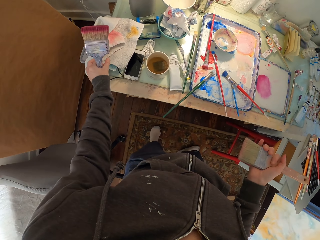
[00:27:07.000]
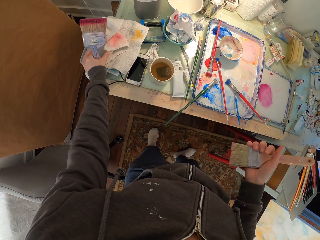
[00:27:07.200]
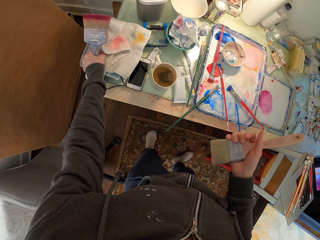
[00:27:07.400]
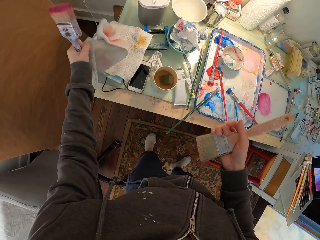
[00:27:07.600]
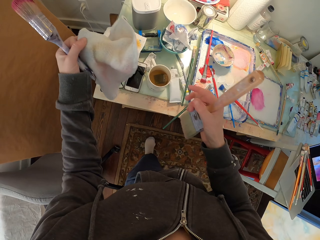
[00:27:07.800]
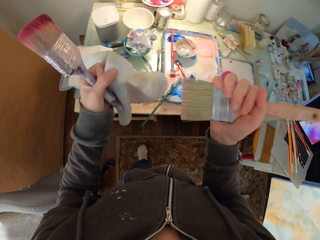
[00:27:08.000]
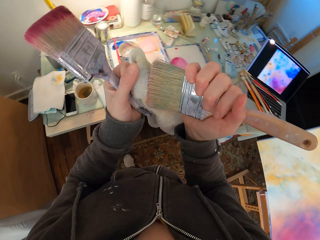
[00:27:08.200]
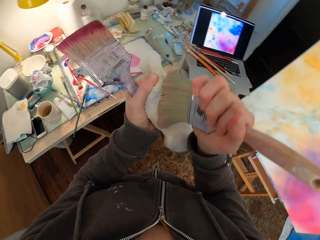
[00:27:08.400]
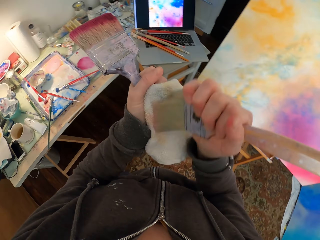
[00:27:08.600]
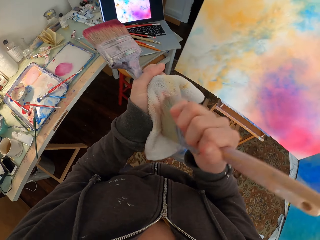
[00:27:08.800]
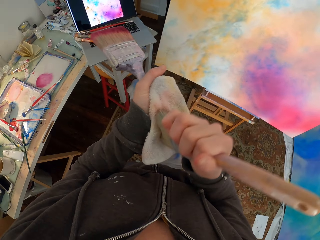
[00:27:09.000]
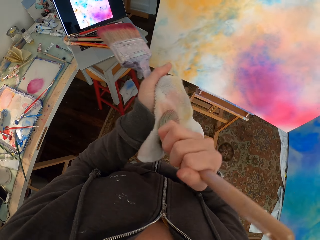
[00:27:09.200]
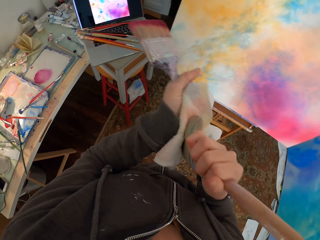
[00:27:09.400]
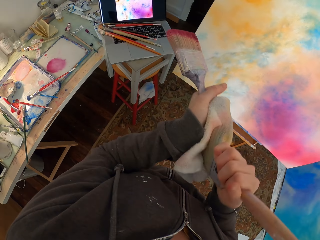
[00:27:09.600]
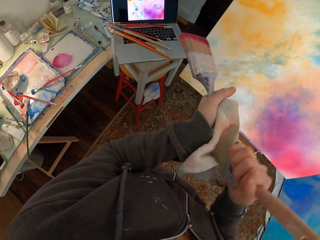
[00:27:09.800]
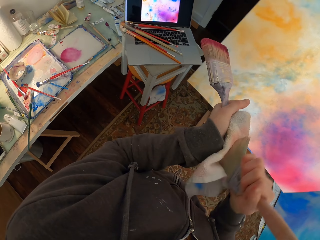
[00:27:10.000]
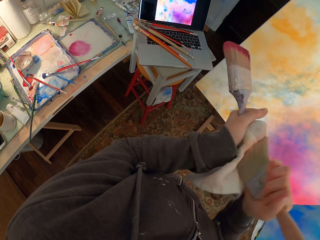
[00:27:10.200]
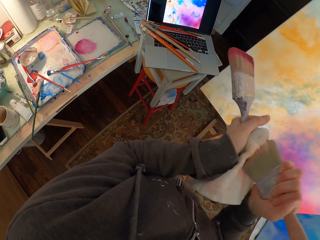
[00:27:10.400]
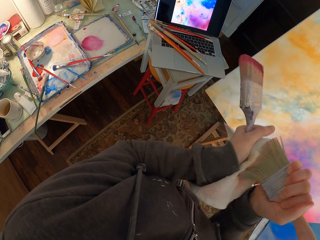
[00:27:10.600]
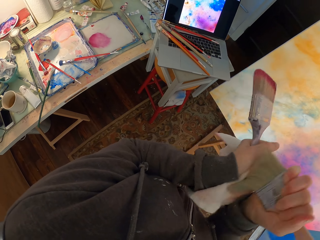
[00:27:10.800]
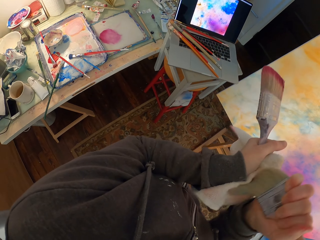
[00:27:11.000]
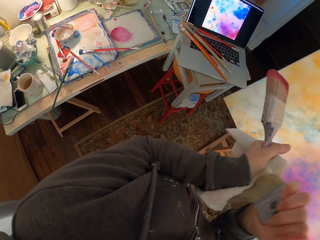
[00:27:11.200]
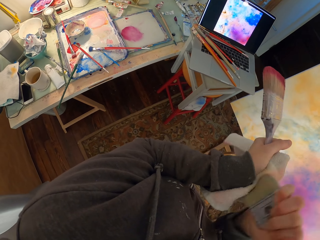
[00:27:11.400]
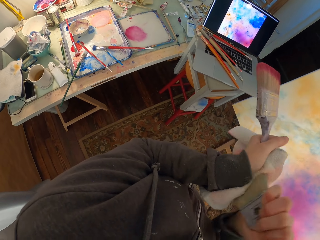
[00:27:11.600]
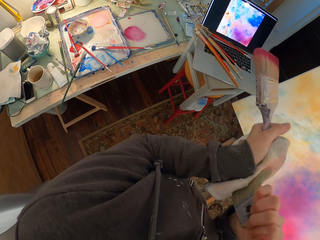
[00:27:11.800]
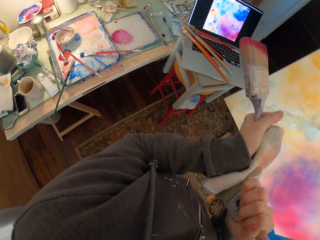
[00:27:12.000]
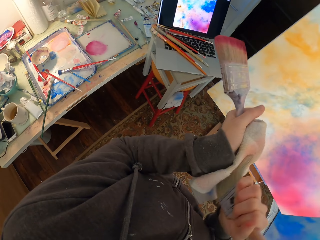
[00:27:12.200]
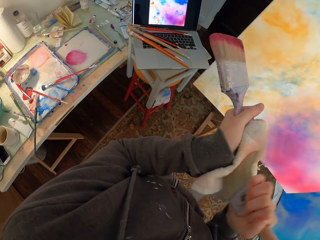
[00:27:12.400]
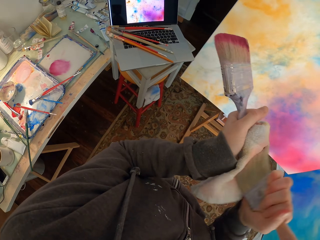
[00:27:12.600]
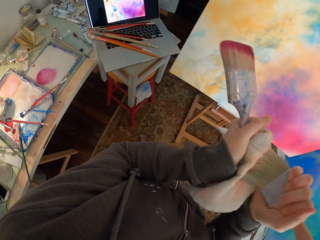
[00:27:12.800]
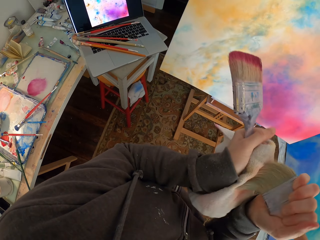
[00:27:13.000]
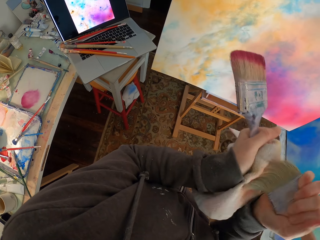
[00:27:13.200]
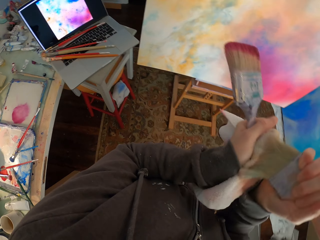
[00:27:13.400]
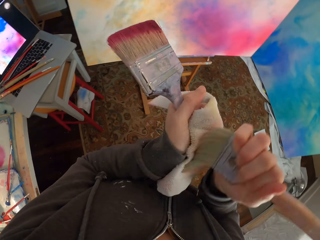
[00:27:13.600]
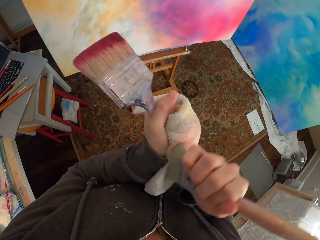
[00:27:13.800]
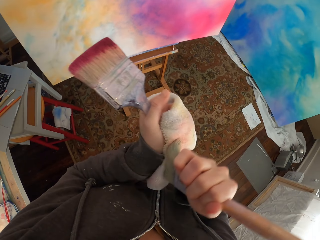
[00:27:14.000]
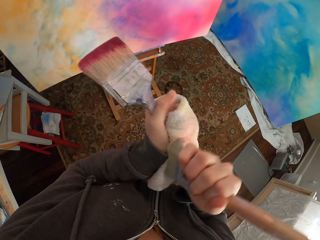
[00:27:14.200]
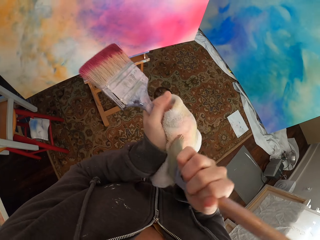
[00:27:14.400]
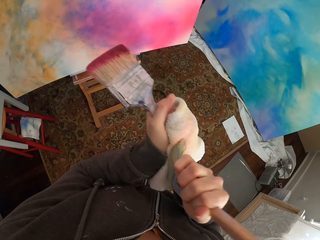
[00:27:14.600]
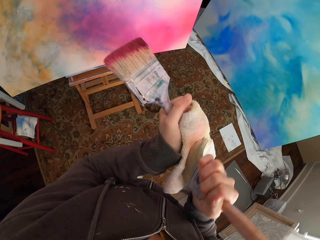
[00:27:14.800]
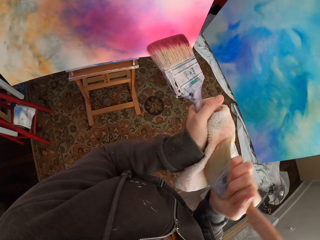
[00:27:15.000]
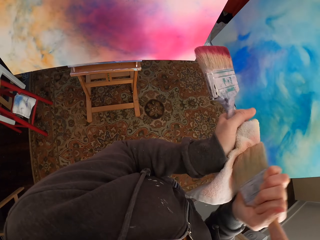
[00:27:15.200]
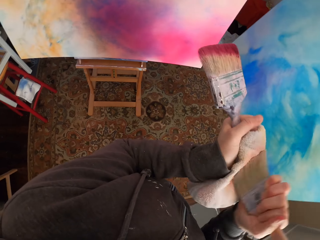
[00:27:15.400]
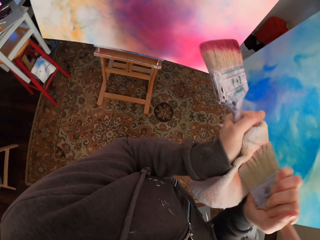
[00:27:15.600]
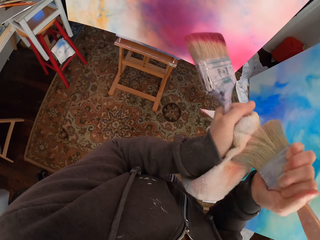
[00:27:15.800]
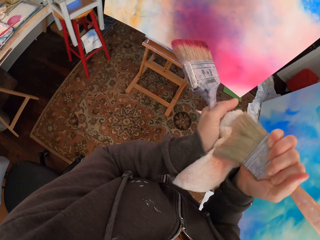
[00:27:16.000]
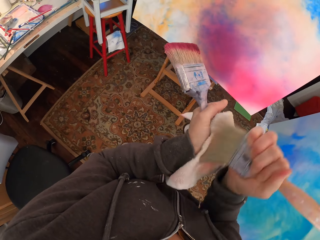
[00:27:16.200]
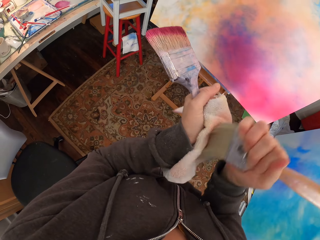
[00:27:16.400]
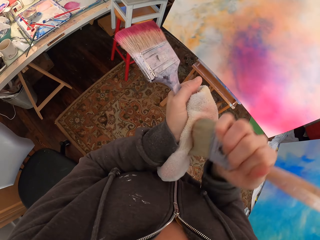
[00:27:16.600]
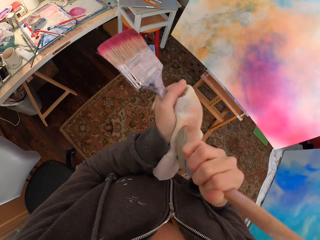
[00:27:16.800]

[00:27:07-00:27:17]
The camera wearer takes a towel. They wipe off excess paint from the brush on the towel.

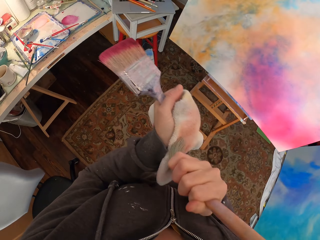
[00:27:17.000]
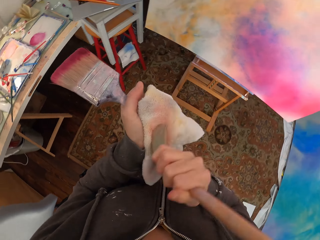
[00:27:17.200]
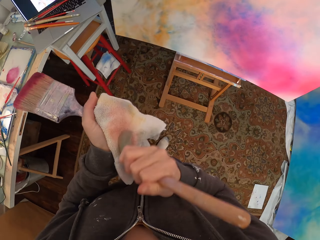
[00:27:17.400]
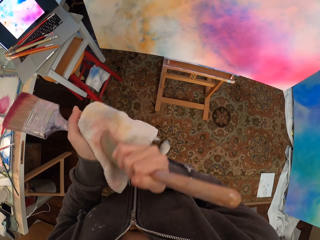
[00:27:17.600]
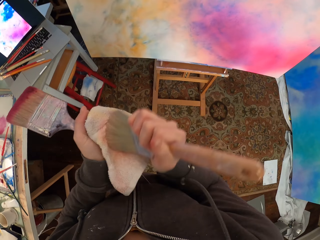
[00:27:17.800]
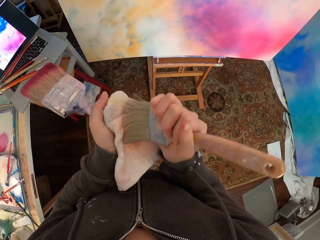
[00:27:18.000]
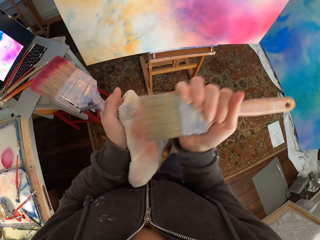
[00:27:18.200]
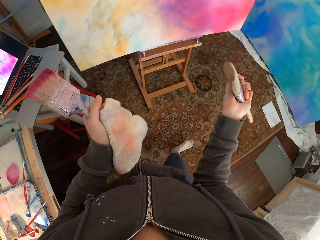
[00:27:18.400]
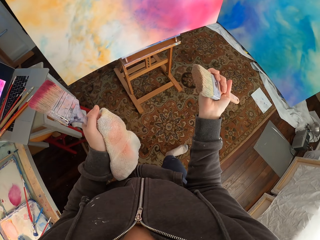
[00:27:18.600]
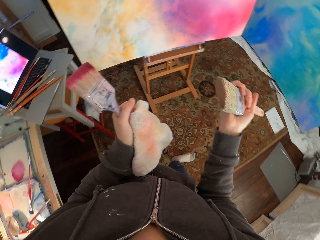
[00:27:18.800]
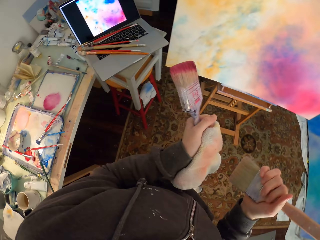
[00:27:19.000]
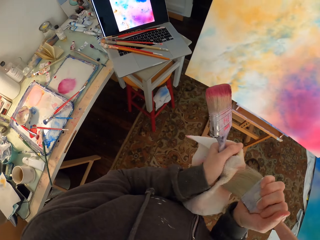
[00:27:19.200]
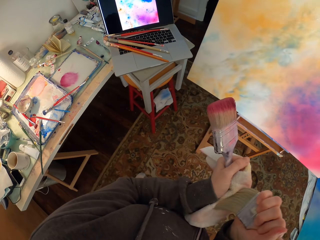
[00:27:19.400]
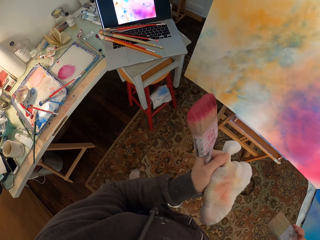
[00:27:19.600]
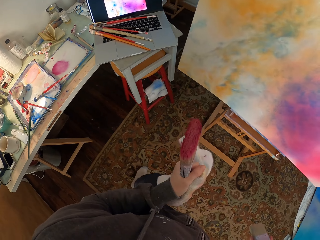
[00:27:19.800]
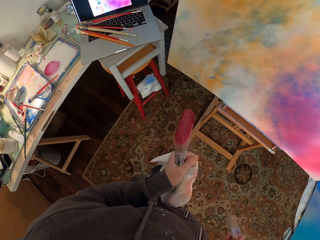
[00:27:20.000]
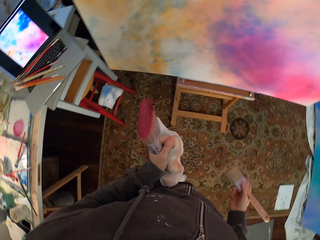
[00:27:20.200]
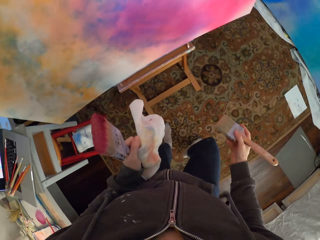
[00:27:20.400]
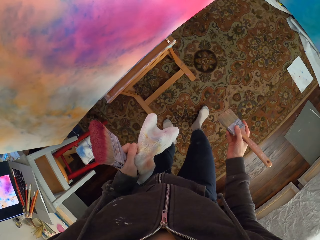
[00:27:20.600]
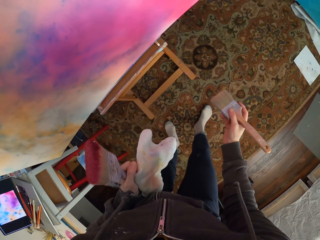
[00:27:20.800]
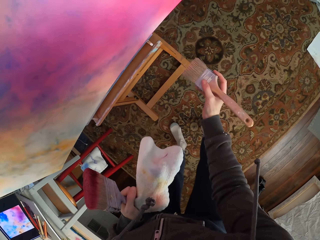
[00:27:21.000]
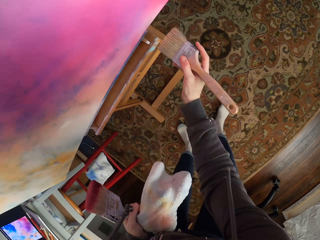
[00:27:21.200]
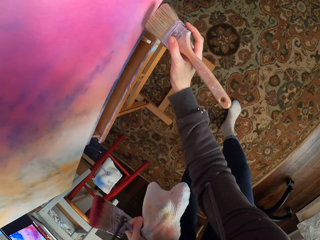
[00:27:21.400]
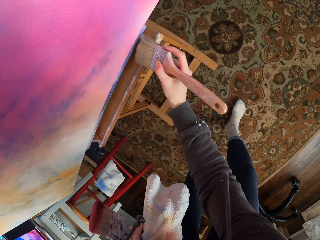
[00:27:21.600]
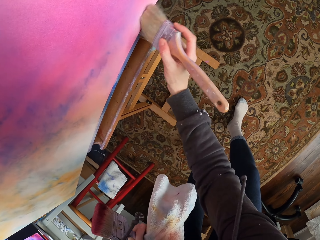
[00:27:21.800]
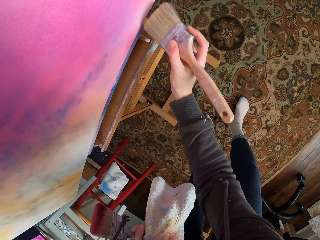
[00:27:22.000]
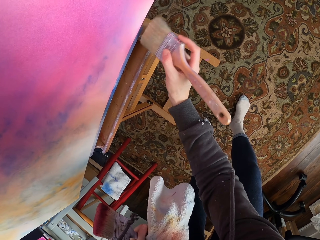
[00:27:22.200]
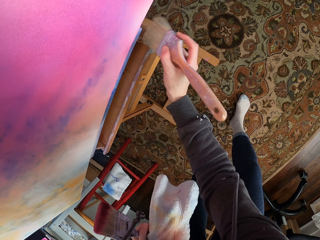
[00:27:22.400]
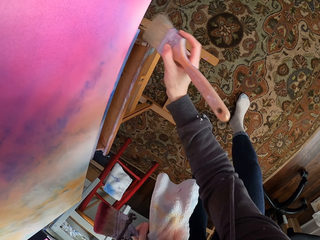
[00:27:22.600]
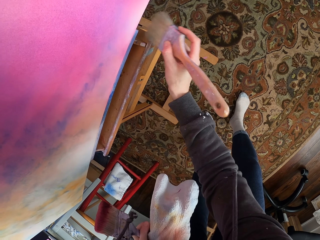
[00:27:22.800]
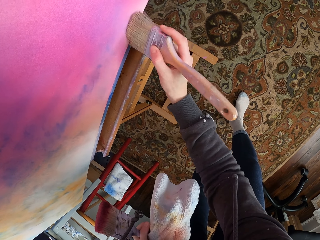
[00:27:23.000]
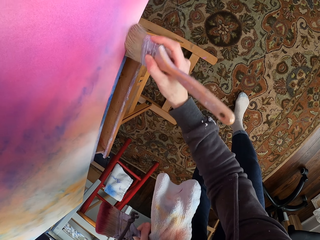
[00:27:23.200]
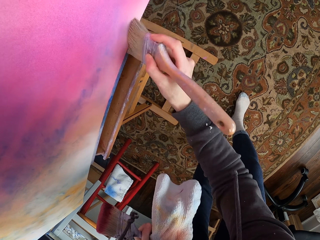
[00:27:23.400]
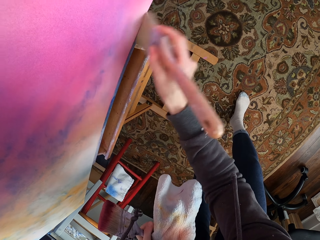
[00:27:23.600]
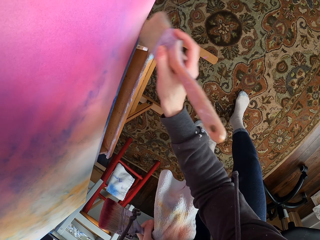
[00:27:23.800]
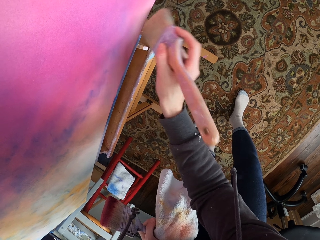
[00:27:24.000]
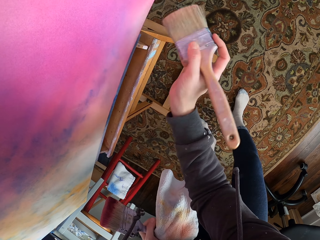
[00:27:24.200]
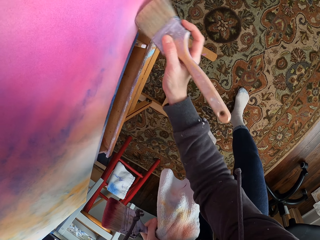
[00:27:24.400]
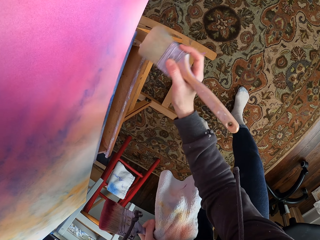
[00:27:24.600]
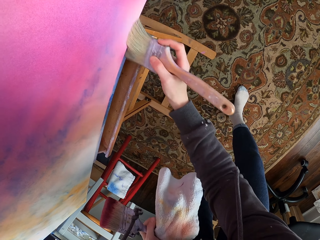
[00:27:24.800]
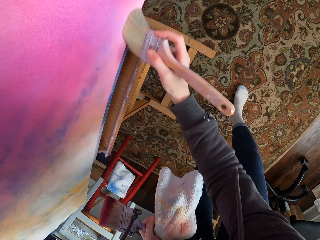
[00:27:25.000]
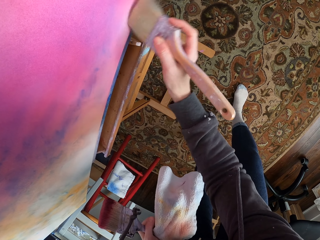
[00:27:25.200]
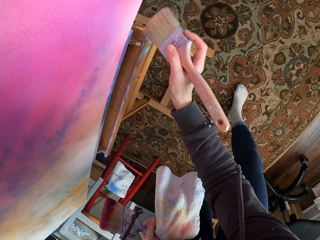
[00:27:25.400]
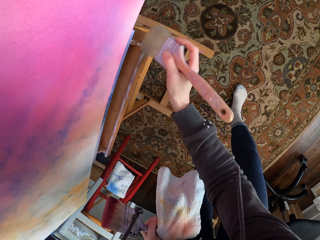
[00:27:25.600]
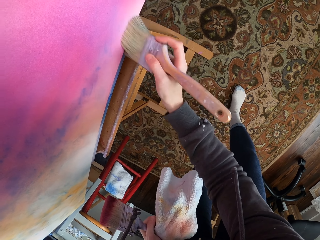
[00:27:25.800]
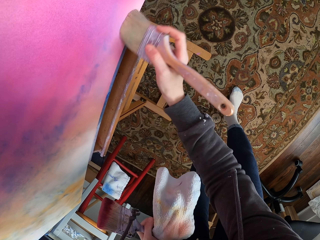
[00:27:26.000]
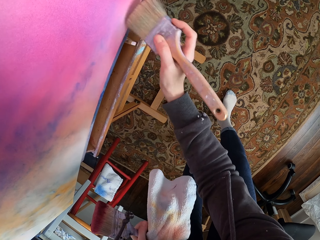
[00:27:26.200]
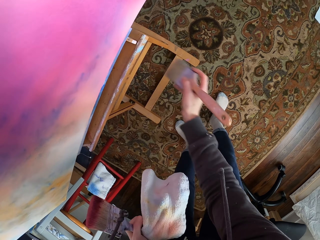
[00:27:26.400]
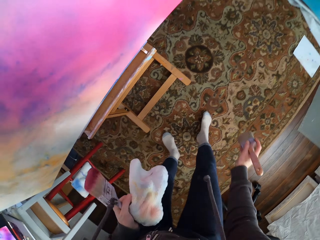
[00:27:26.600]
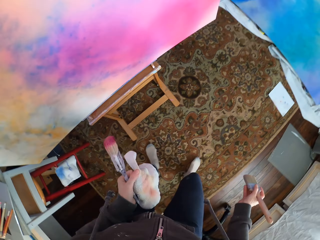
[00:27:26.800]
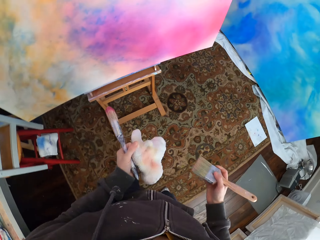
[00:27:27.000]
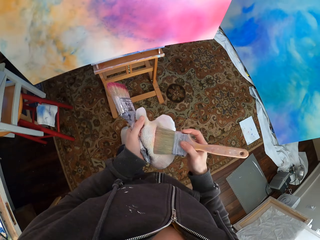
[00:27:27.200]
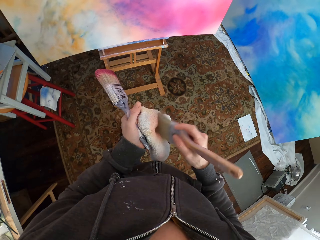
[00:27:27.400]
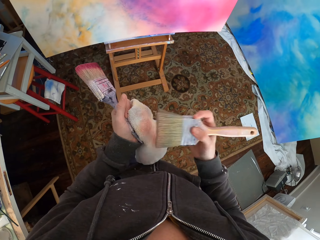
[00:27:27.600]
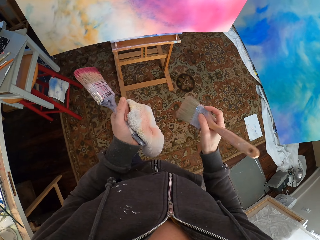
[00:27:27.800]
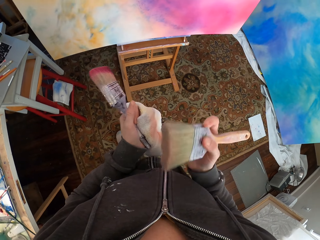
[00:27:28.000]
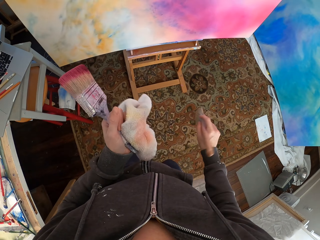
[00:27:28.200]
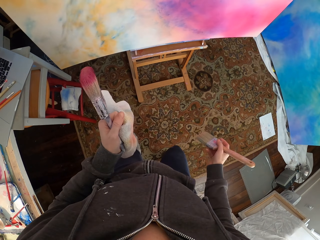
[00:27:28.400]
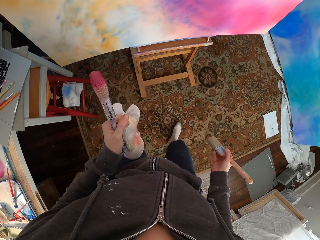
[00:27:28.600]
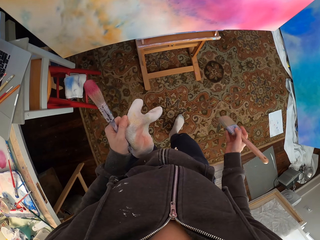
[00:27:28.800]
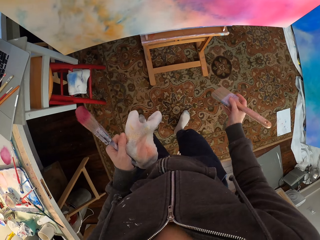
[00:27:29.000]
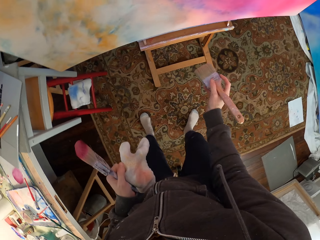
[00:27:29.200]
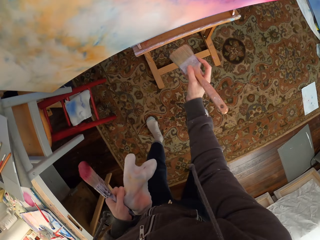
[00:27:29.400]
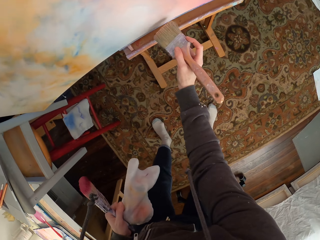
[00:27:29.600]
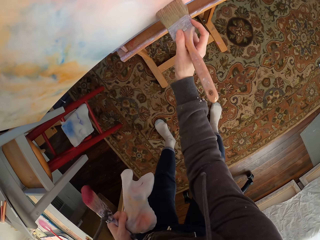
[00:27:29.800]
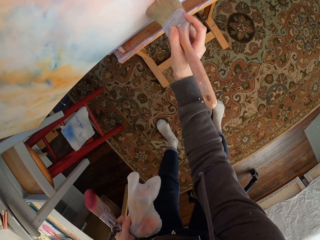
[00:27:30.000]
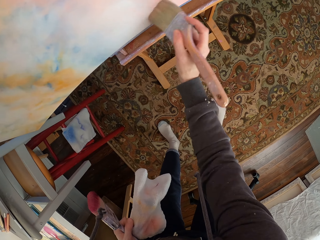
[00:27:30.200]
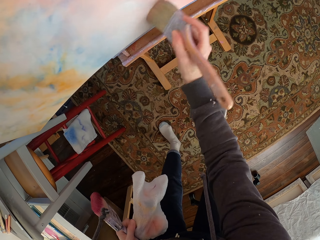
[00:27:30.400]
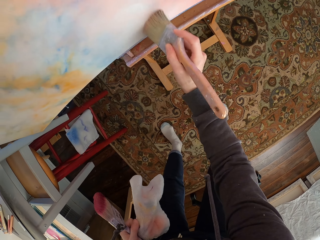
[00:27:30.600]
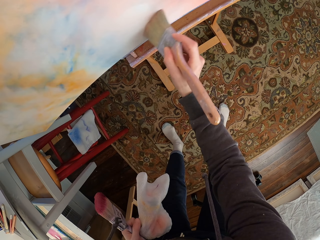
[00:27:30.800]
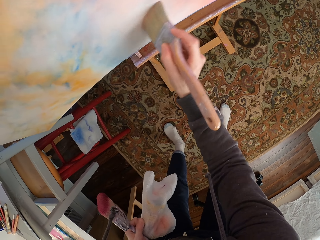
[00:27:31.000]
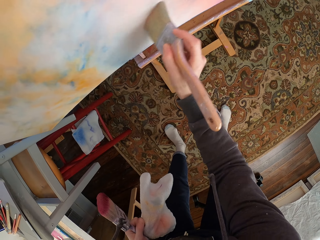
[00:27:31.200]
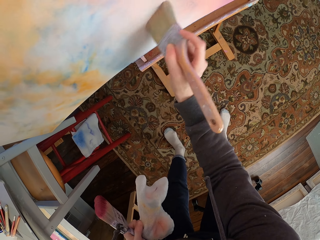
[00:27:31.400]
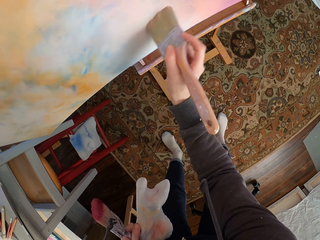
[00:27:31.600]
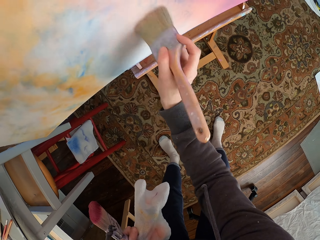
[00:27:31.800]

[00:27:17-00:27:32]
The camera wearer looks at the brush. They rub the brush on the towel. They look at the canvas. They paint the canvas. They remove excess paint from the brush on the towel. They paint the canvas.
